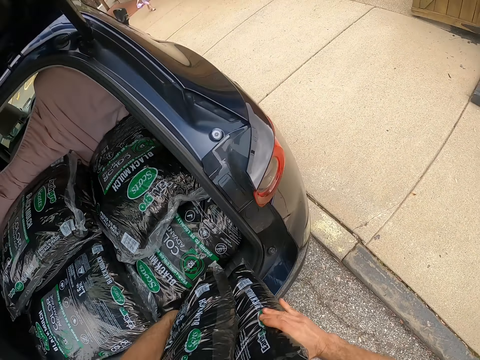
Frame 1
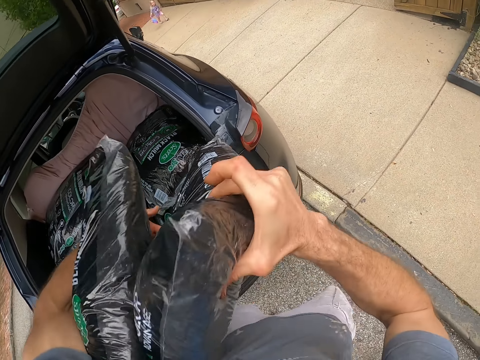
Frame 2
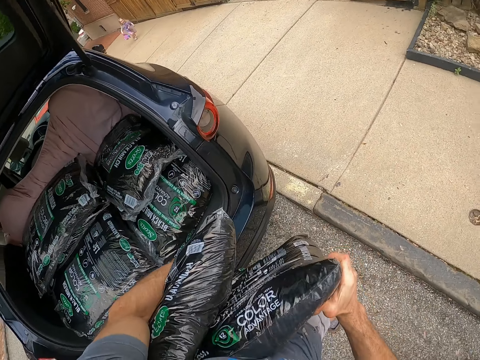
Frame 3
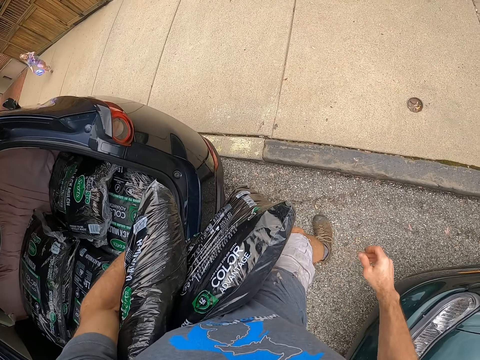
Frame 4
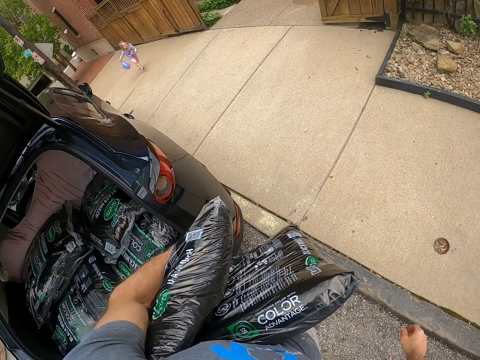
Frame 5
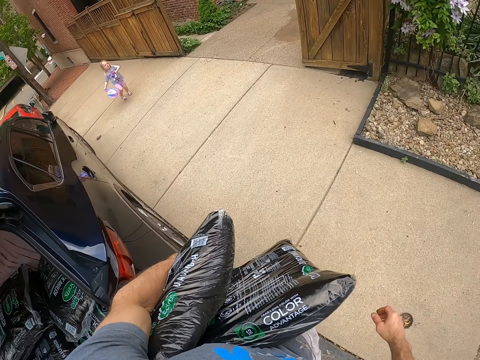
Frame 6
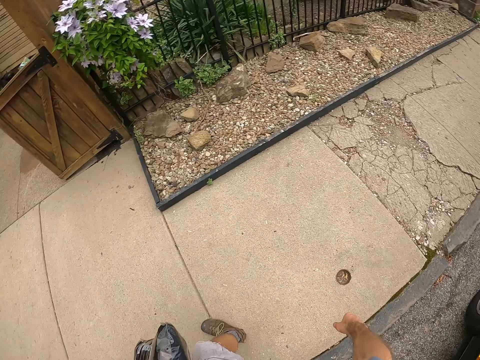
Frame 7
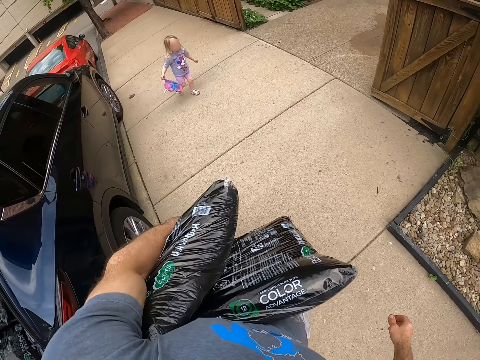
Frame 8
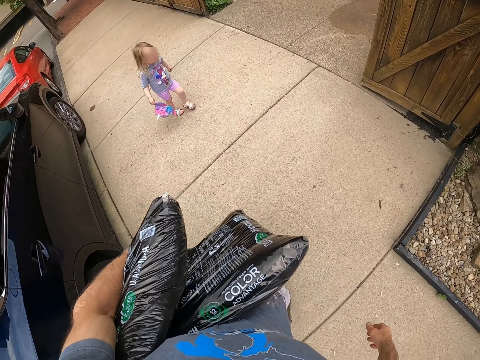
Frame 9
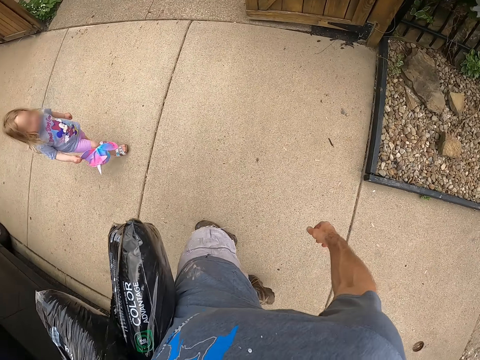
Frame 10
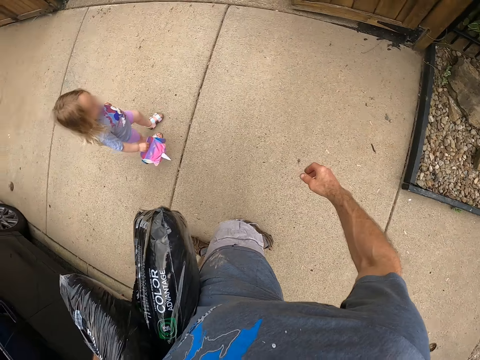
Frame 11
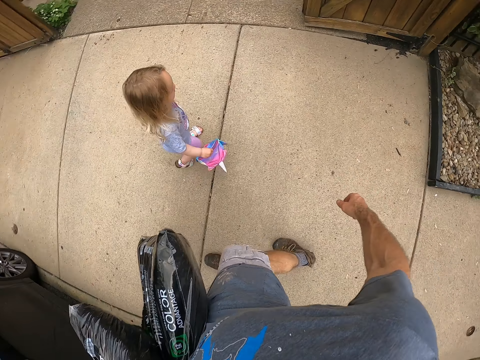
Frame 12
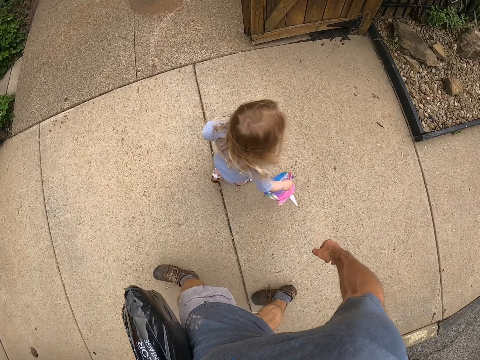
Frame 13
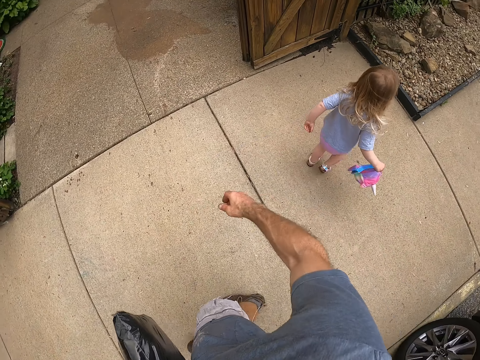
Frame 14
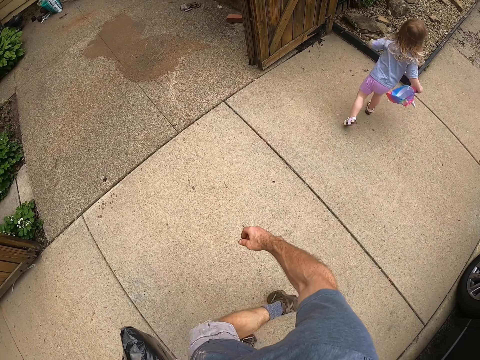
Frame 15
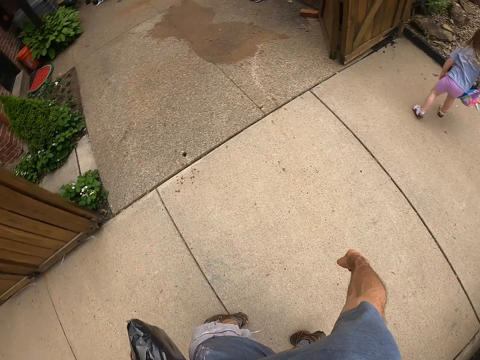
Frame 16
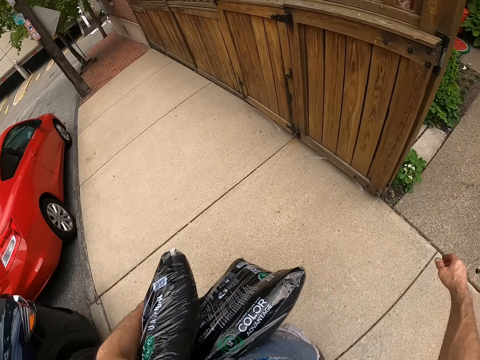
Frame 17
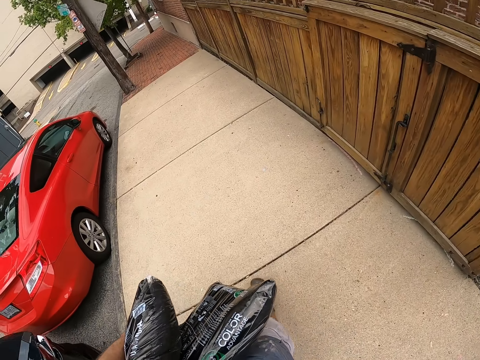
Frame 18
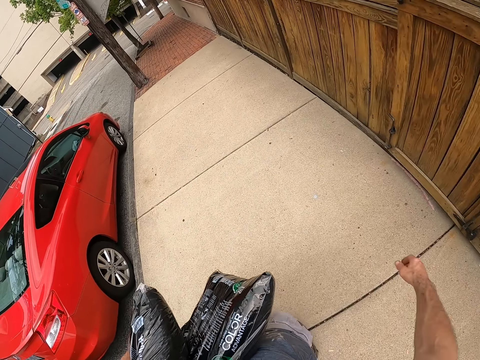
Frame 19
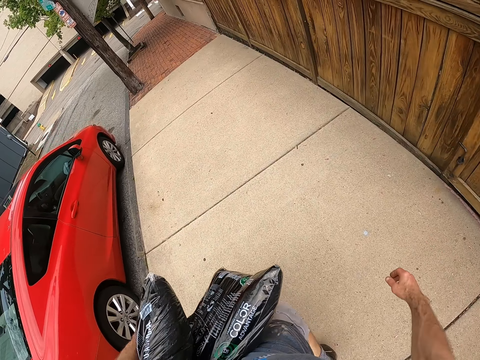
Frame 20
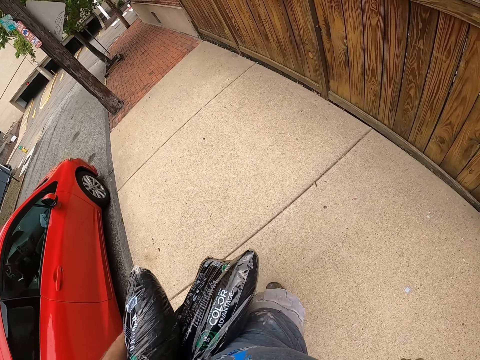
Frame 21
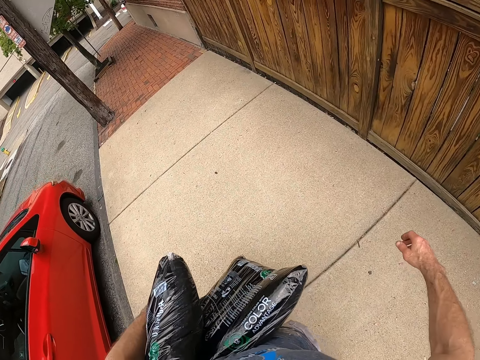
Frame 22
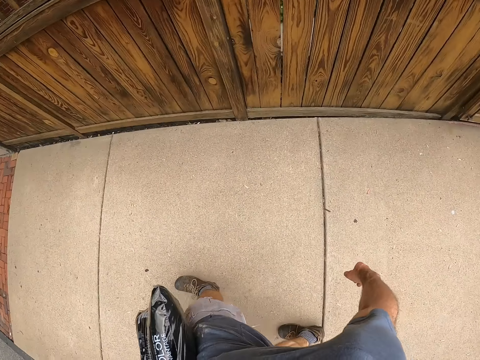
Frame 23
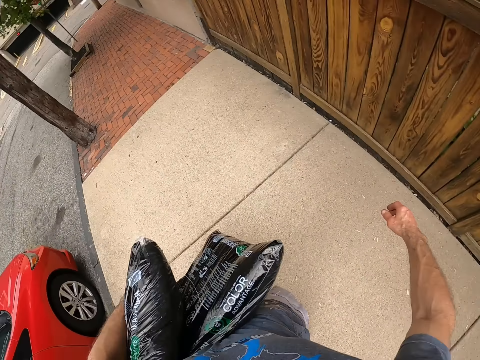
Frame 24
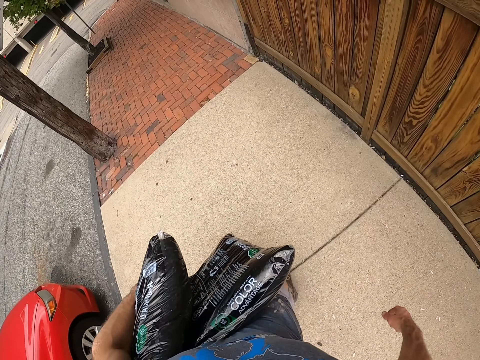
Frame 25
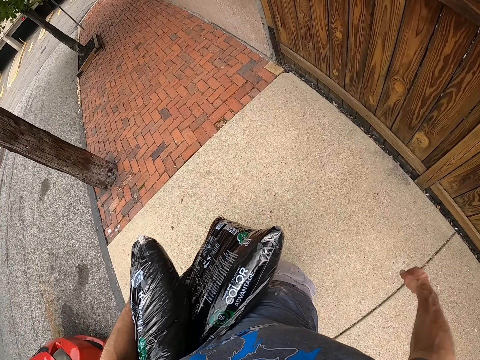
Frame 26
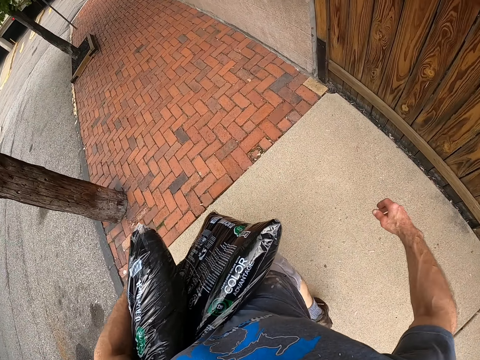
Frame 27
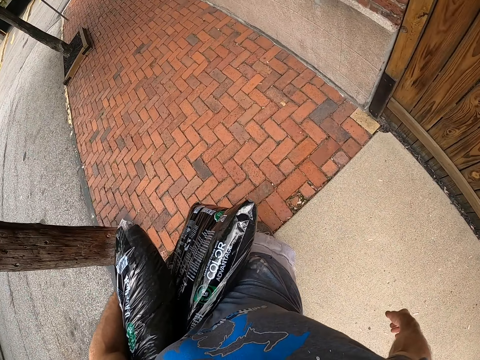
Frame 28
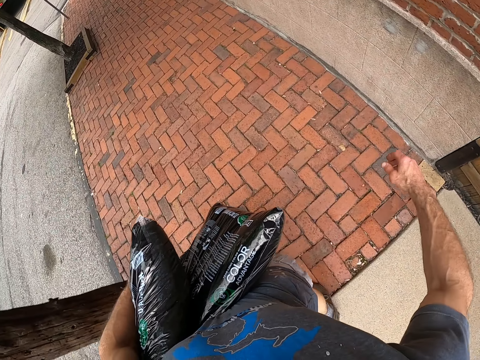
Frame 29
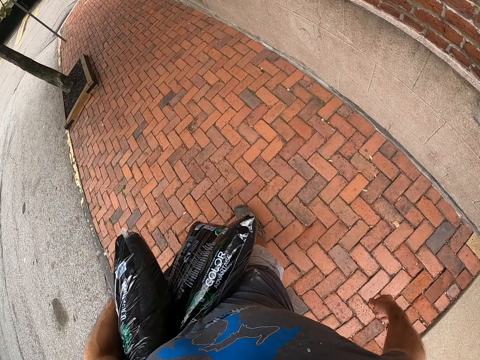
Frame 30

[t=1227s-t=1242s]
A baby runs on the walkway. The camera wearer walks toward the front of the house. They walk towards the house.

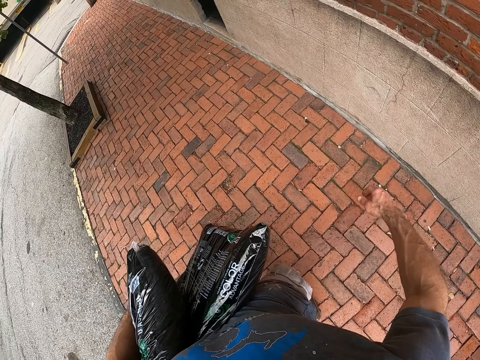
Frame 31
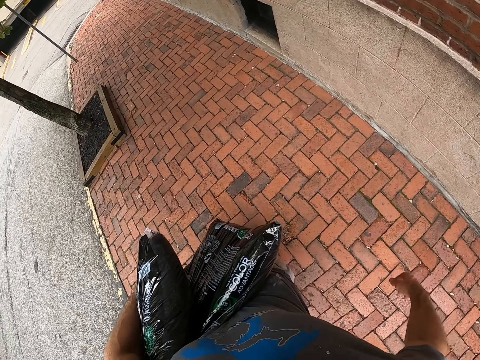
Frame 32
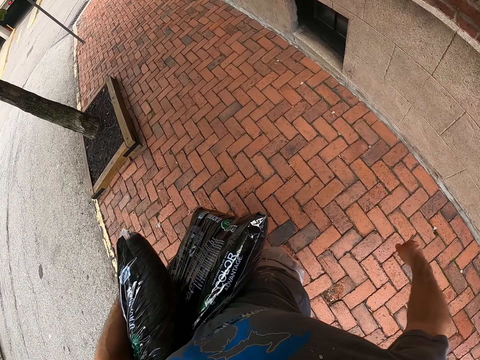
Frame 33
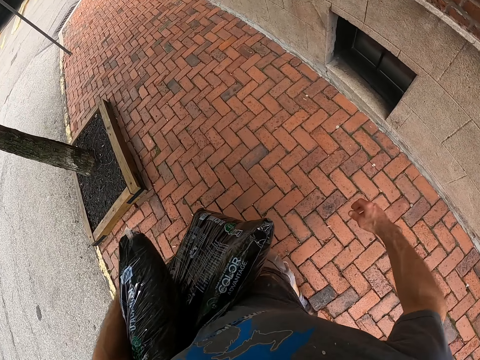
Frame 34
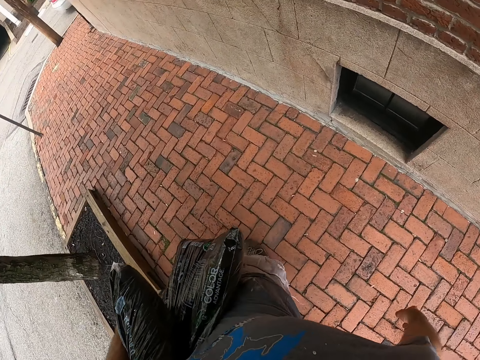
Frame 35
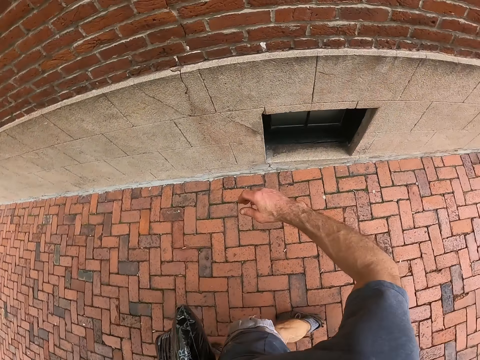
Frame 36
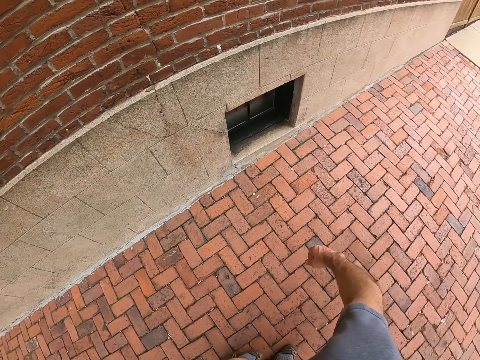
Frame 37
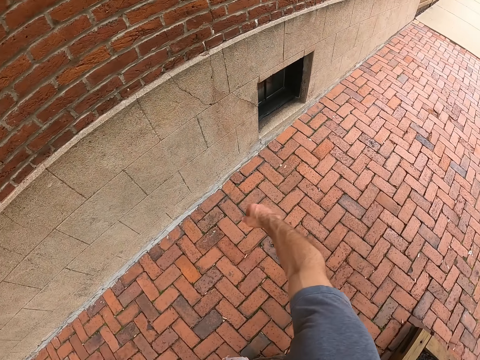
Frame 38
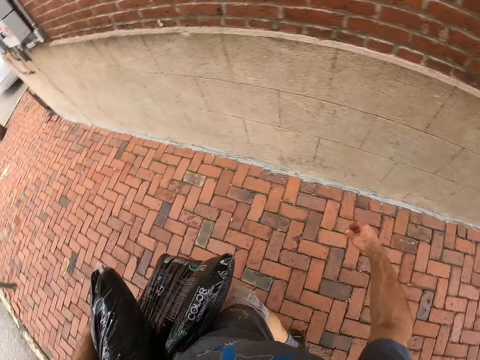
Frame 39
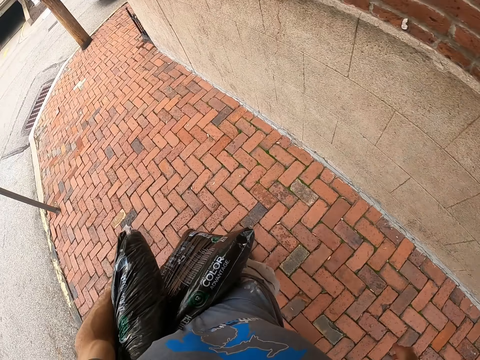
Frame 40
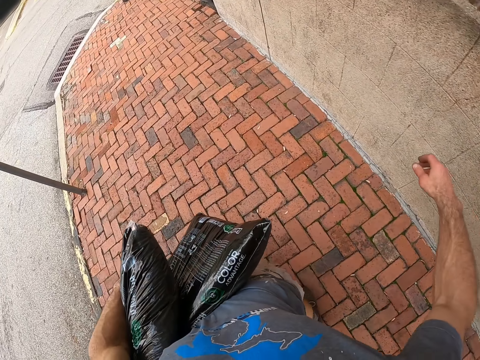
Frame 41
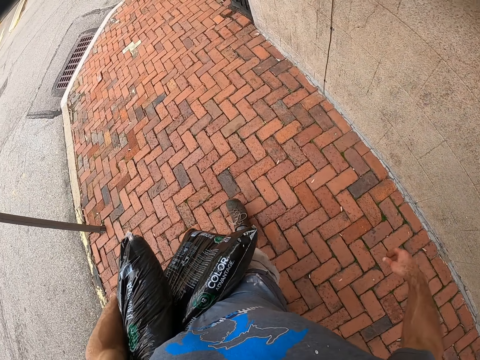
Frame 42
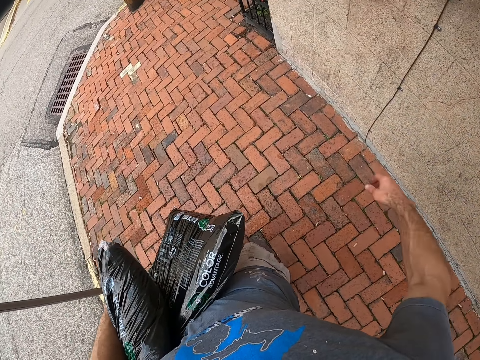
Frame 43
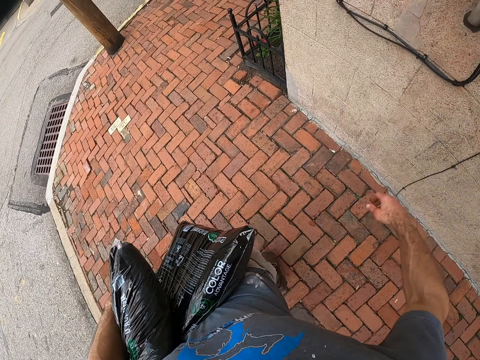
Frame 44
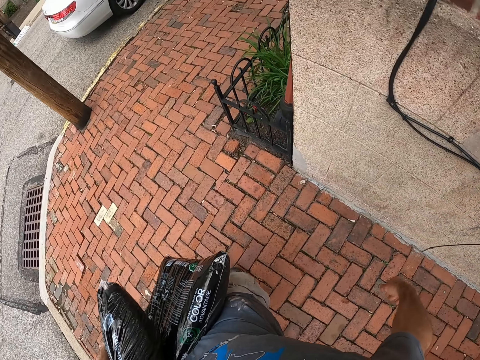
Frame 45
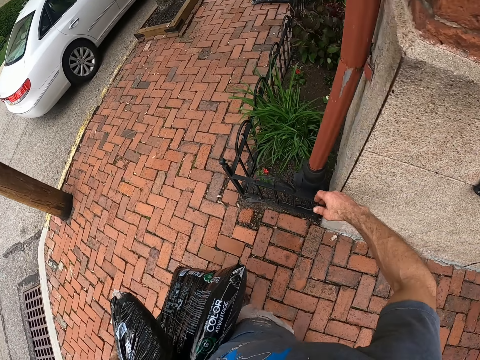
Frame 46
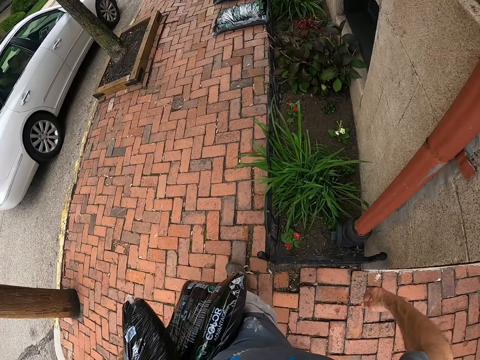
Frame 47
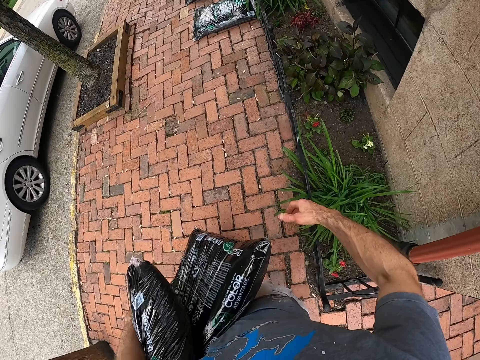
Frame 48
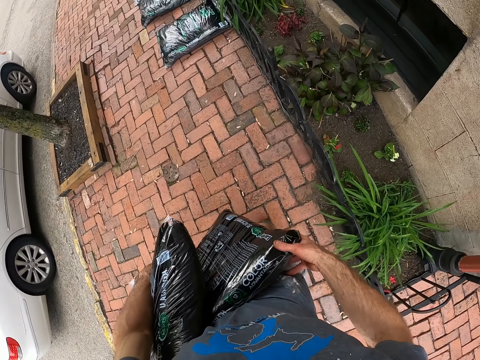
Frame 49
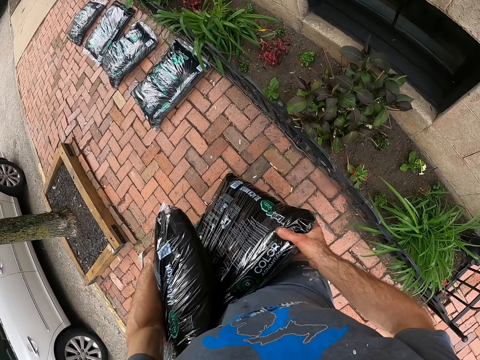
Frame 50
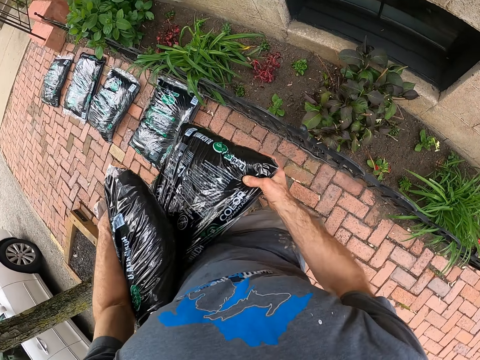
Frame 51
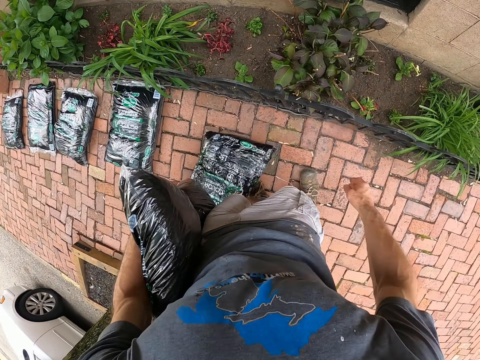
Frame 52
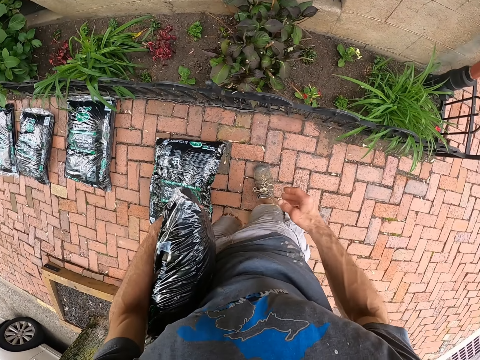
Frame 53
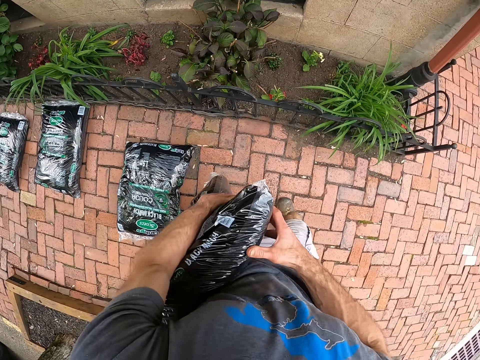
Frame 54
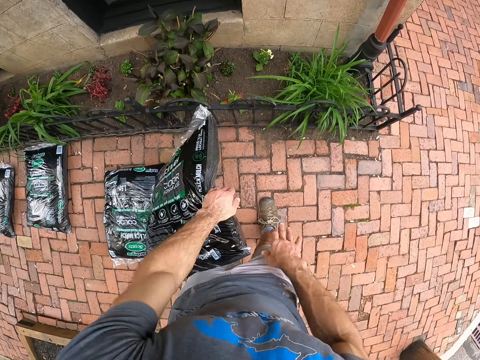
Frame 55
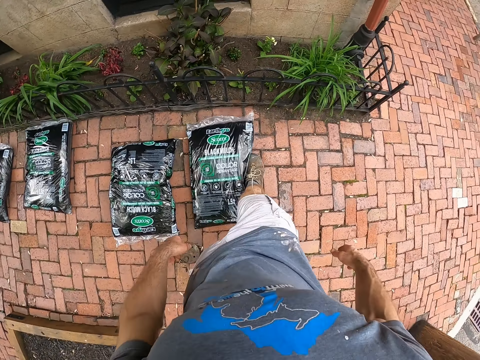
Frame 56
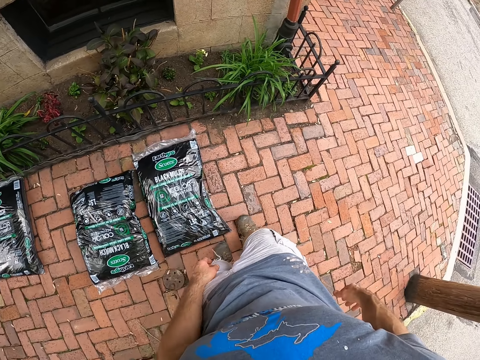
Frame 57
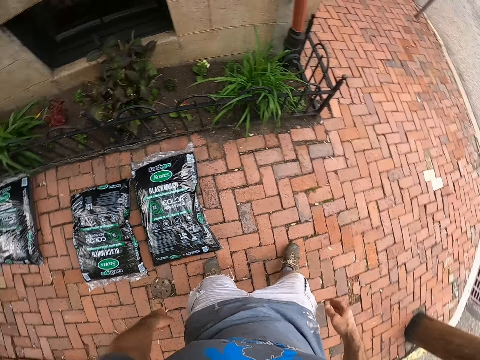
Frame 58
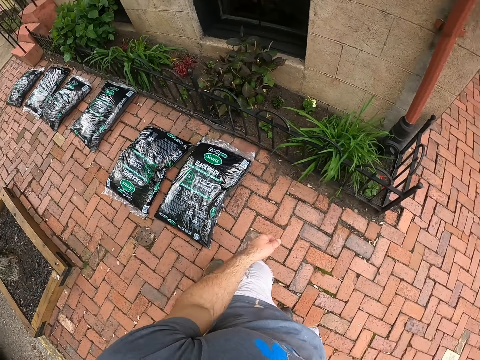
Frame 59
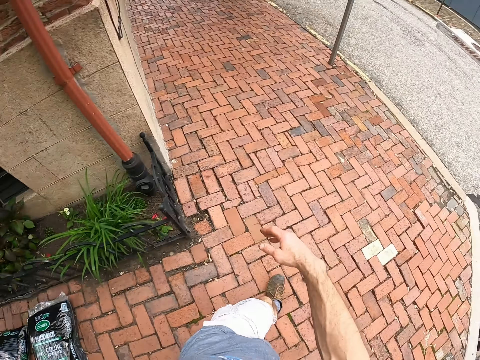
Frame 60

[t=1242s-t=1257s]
The camera wearer drops the manure bag on the ground. He adjusts the bag with his legs.
